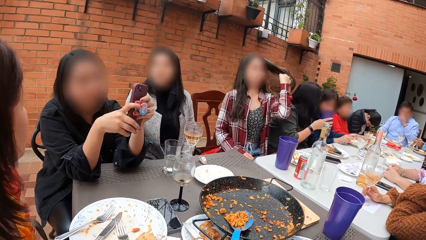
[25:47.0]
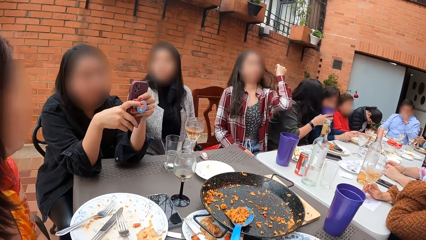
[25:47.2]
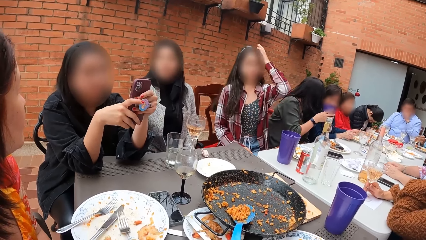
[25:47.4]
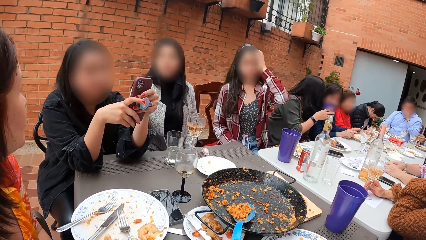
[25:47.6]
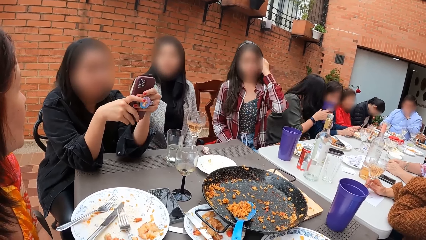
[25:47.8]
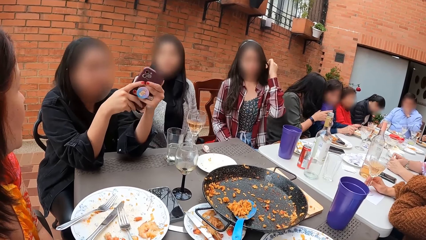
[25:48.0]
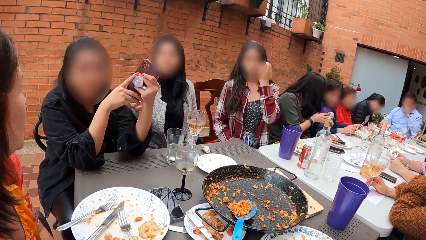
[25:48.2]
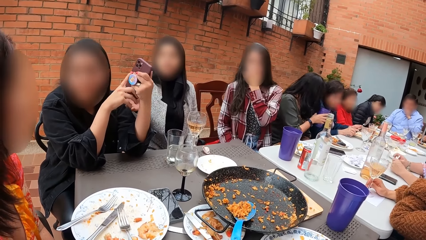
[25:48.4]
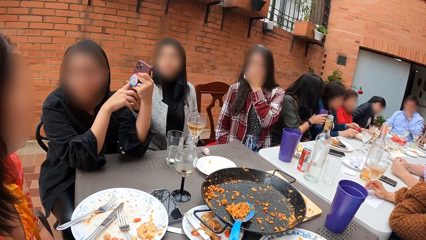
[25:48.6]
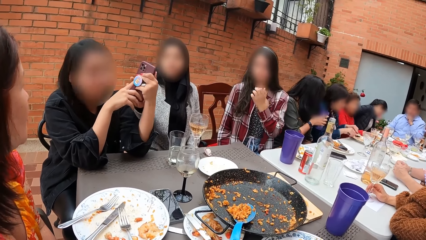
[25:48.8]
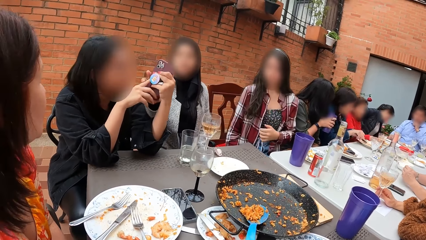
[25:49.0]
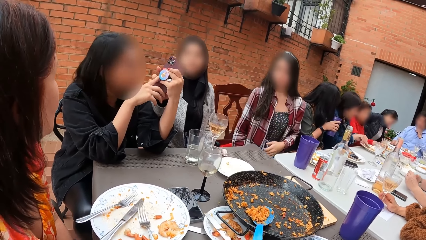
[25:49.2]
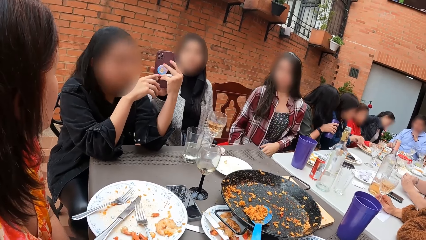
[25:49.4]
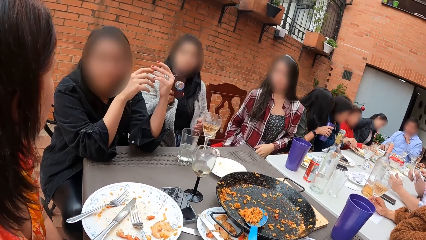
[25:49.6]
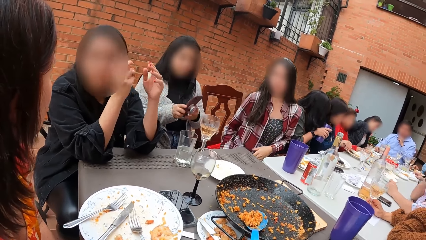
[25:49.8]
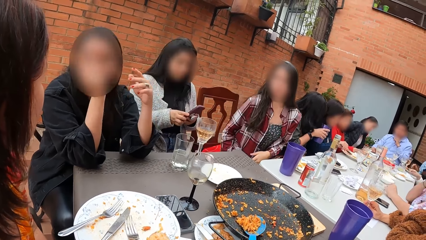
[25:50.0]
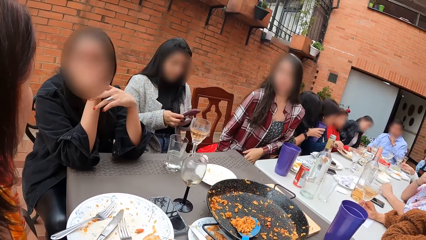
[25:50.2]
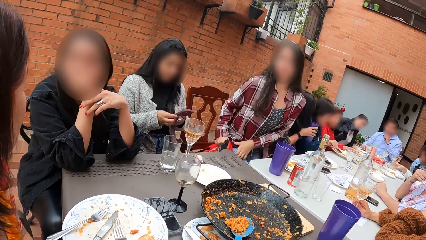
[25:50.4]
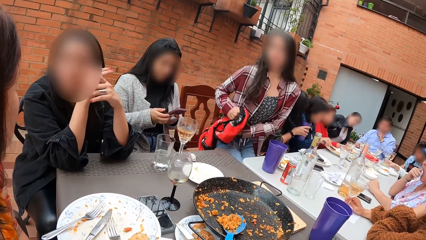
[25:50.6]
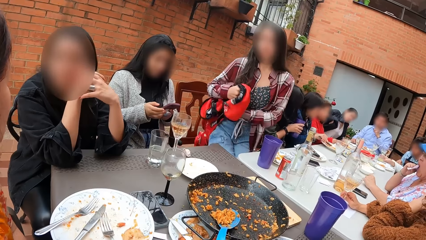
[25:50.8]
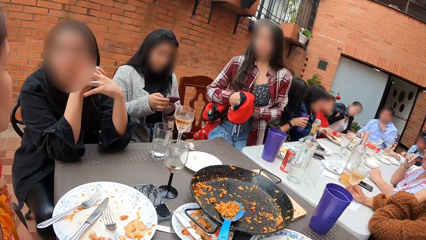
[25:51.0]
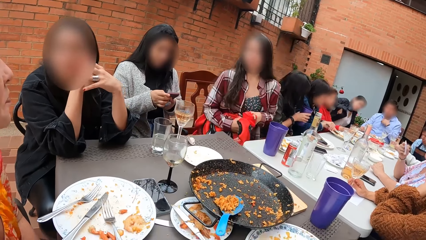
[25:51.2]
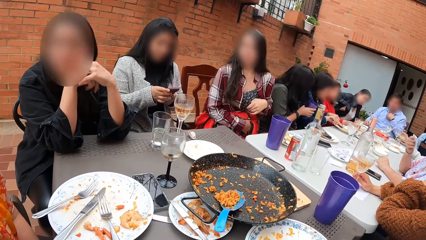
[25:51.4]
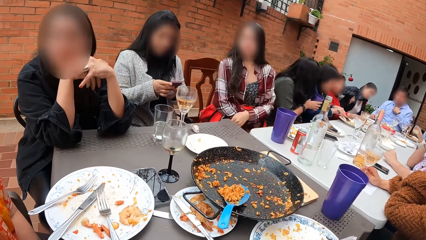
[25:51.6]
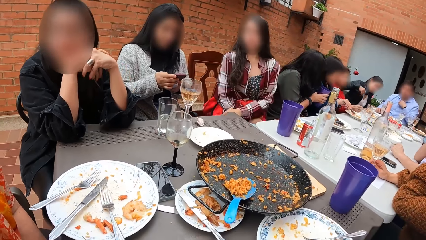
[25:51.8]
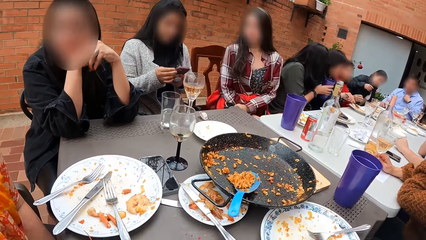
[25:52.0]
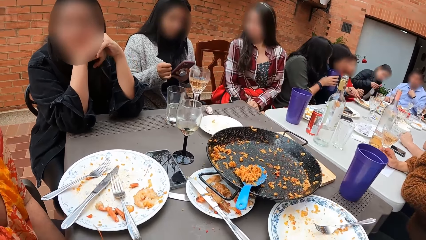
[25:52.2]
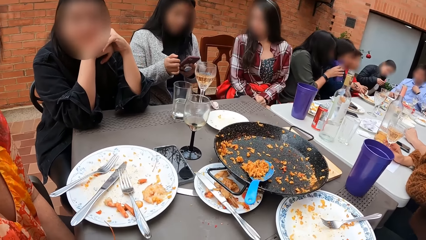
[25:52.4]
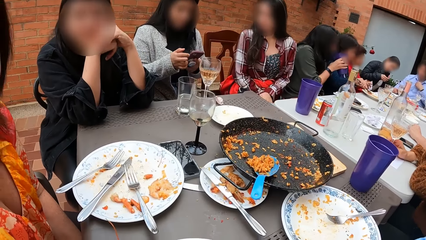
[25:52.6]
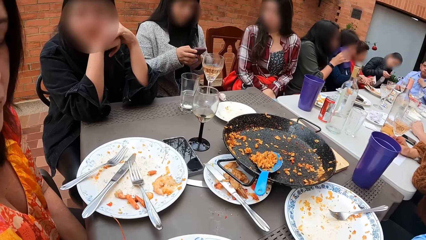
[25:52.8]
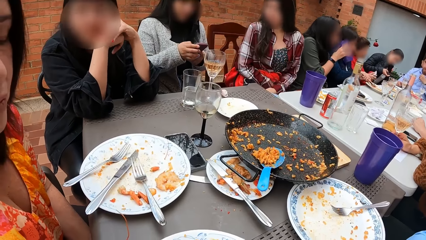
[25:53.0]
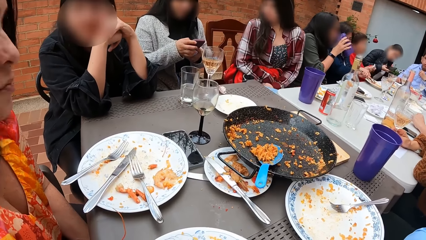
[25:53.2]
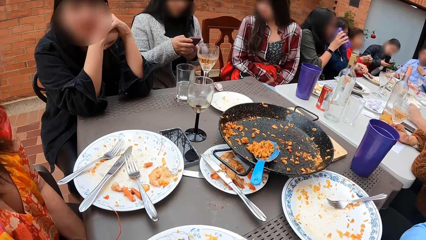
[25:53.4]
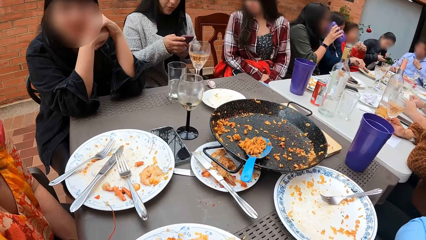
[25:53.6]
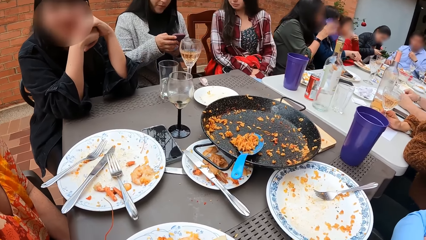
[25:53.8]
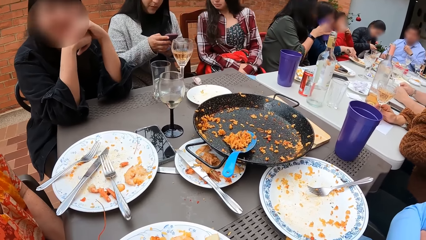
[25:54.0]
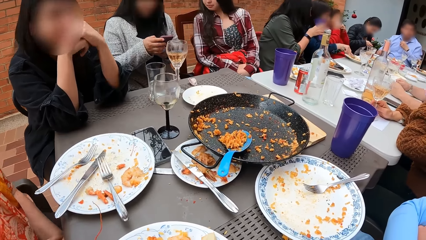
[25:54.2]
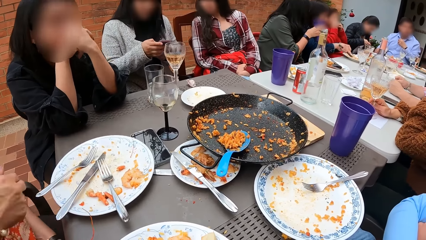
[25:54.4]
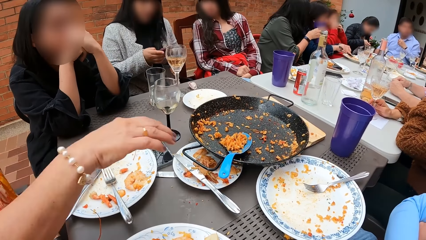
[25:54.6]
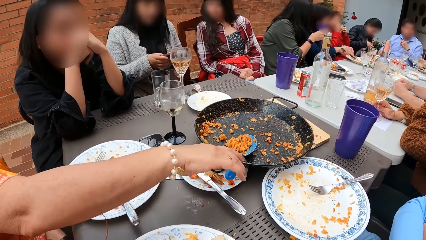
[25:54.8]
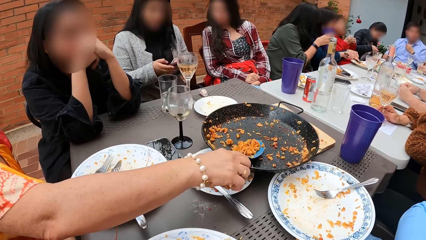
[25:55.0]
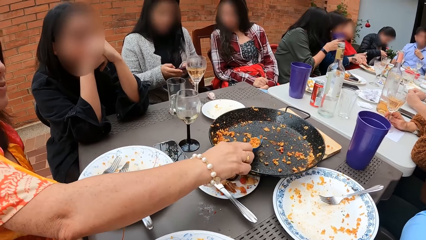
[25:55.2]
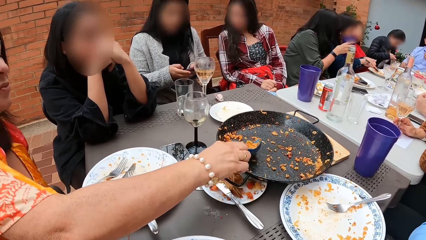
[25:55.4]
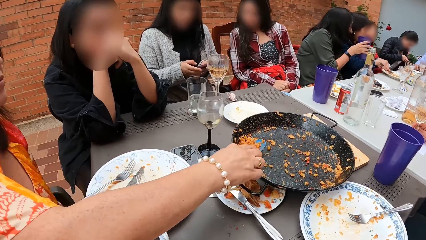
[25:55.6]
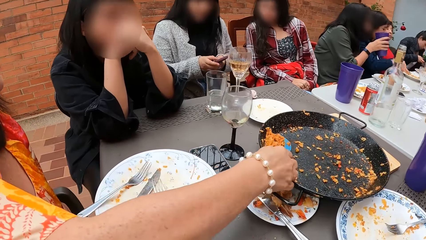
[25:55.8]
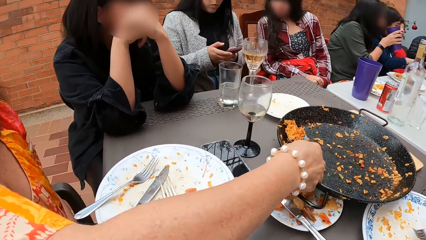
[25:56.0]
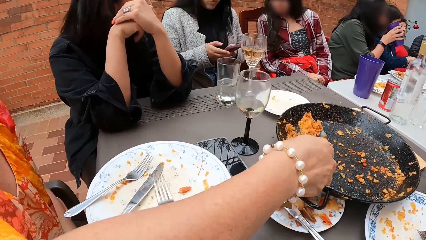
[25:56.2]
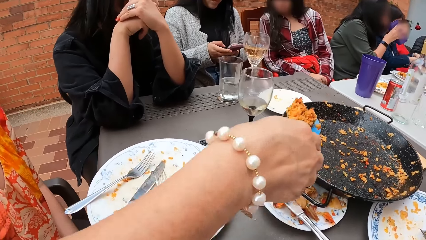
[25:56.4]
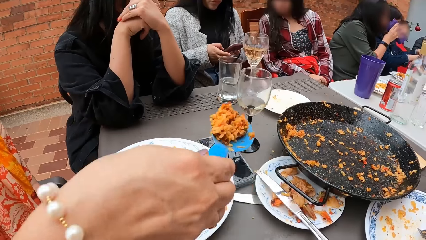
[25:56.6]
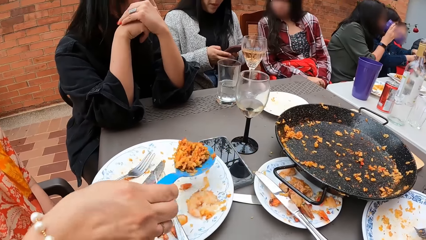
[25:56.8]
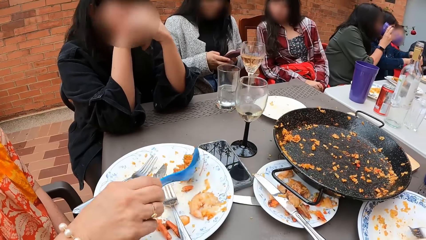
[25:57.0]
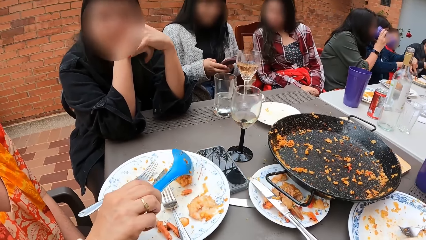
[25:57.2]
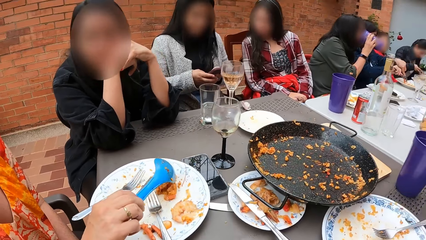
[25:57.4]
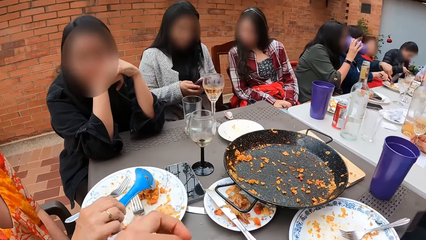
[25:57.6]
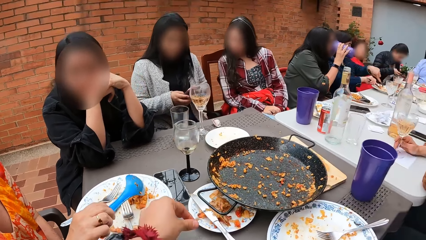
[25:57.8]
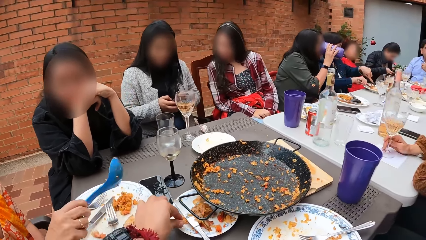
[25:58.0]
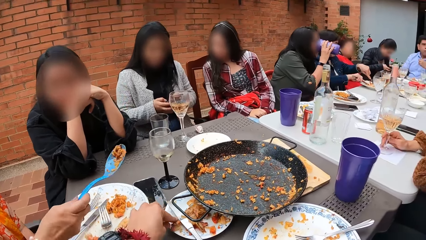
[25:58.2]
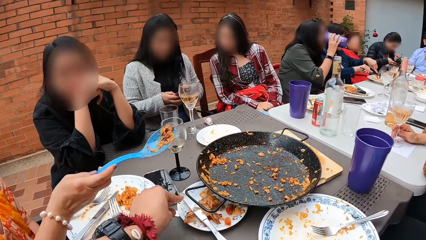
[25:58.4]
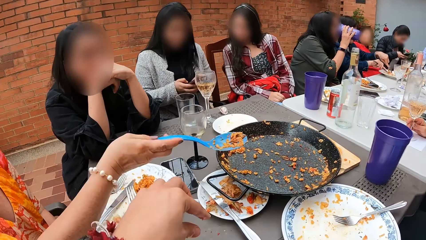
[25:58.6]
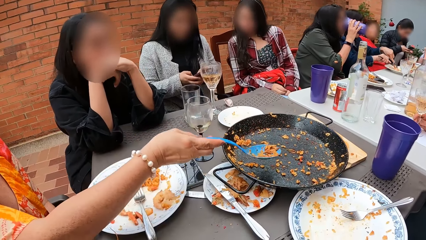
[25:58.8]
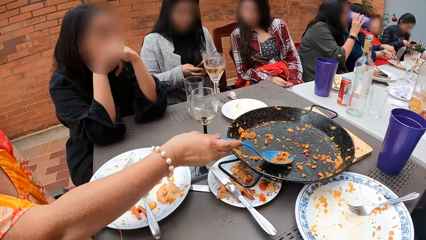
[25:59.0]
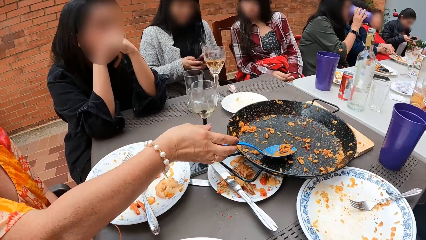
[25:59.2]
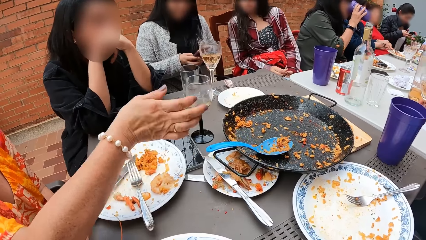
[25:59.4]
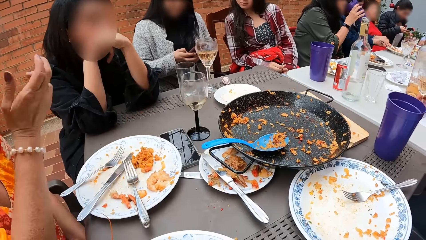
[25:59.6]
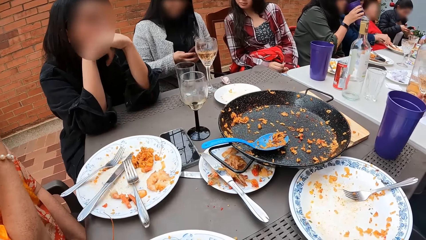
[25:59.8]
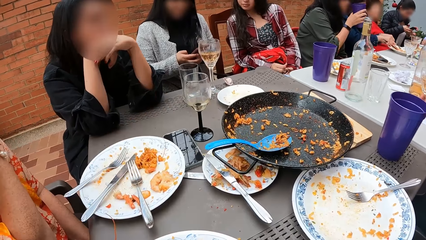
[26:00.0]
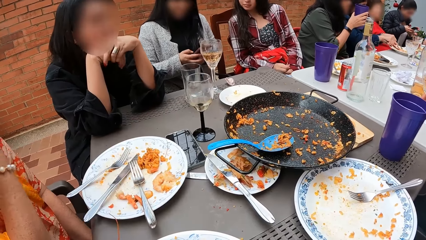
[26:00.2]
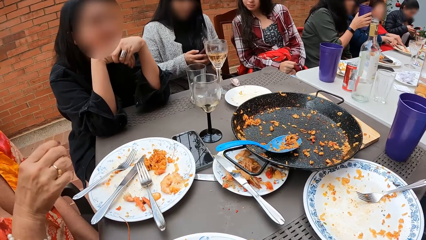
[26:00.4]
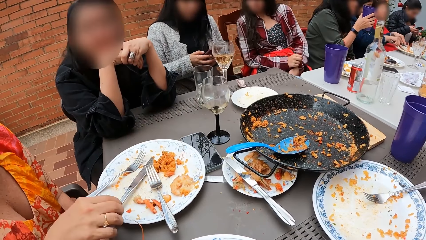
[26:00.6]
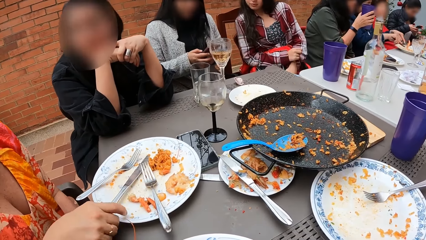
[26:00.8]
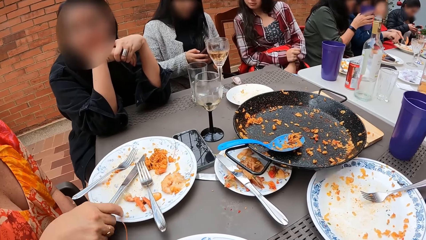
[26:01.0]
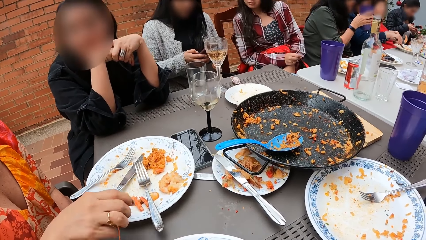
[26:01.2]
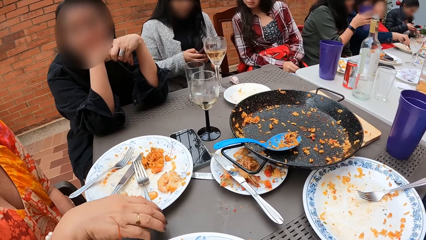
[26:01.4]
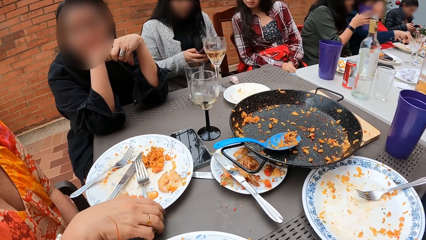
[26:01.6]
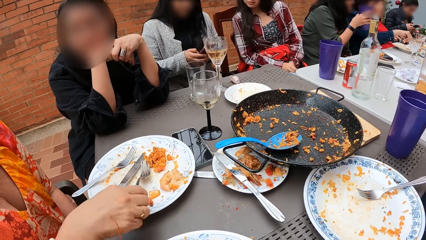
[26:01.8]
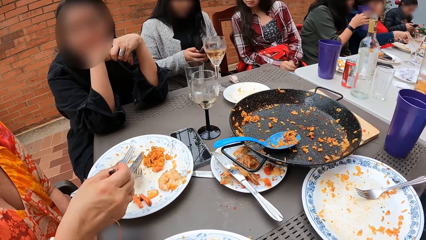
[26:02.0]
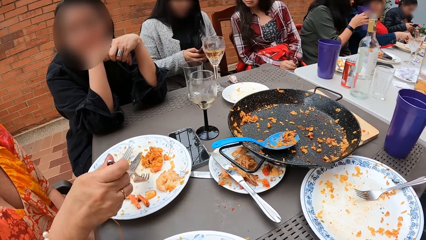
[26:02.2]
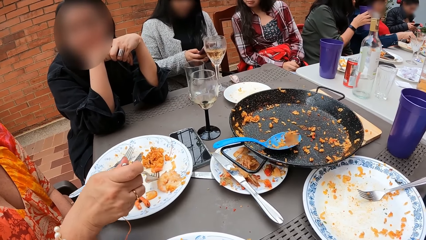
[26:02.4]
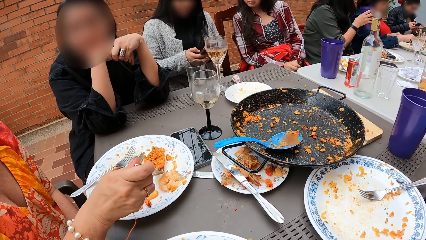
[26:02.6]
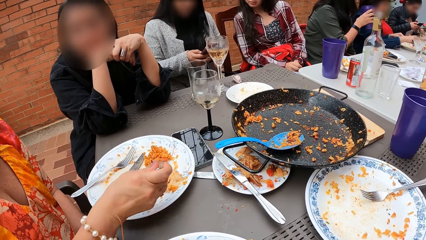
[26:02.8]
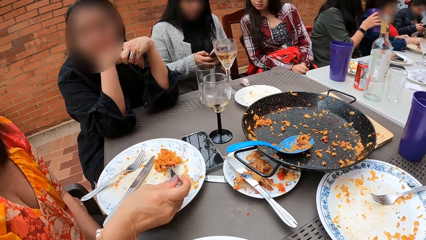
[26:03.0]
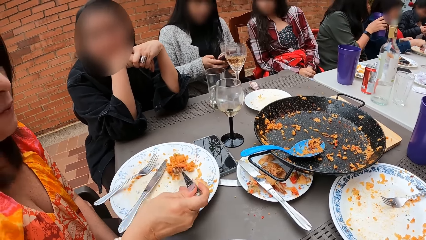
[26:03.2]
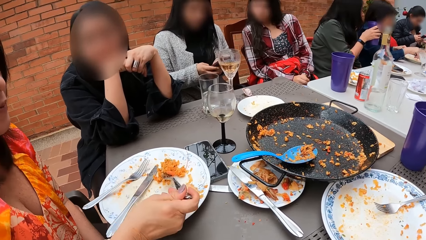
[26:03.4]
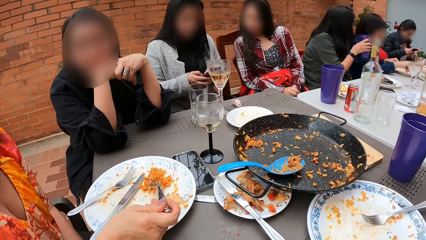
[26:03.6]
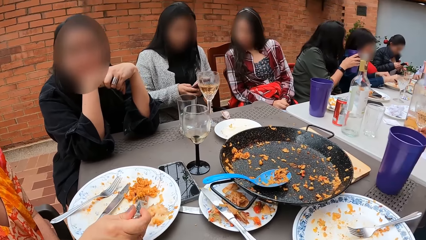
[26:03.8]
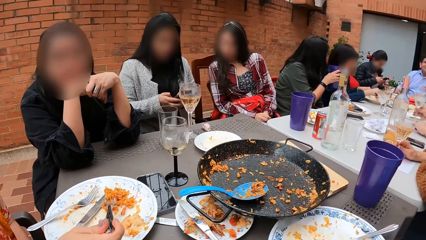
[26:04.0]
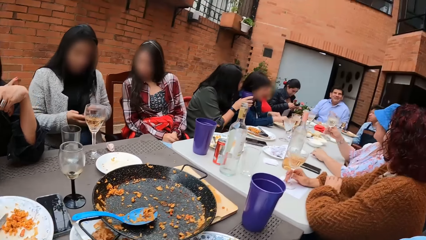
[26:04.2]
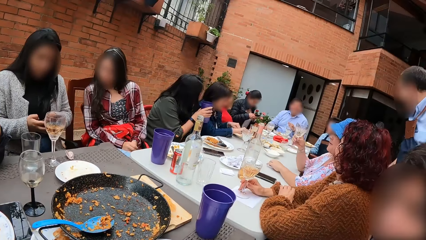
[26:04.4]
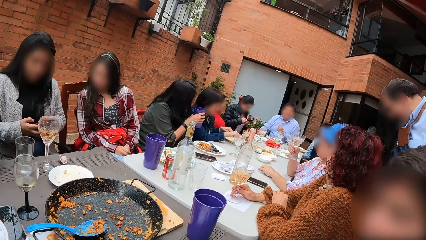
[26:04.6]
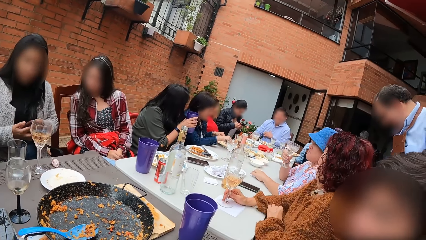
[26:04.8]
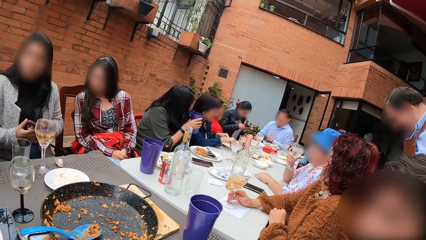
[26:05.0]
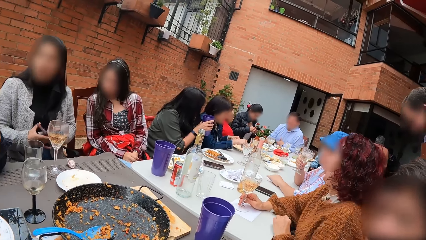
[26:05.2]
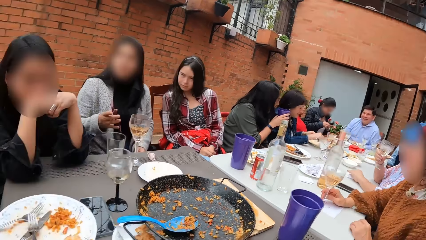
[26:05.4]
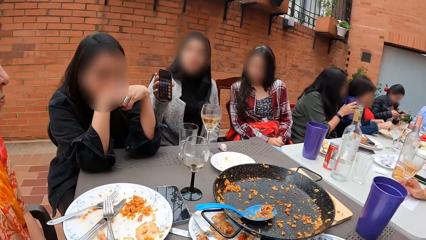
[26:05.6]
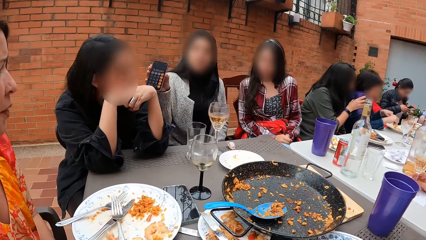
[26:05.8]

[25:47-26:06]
A woman interacts with another woman. A lady stretches her hair with the left hand and touches her face with the left hand. The other woman gives the phone to the first woman with her left hand. The first woman operates the phone with both hands. The lady stands across the table, pulls a cloth with both hands, and sits on a chair across the table. A third woman takes the food from the wok with the serving spoon in her right hand. The third woman puts the food on the plate with the serving spoon in her right hand. The camera wearer drops food on the plate with his left hand. The third woman drops the serving spoon on the wok or tray plate with her right hand. The third woman picks up the fork from the plate with her right hand. The third woman takes the food from the plate with the fork in her right hand. Another lady scrolls a phone with both hands. The first woman holds the phone with her right hand.
